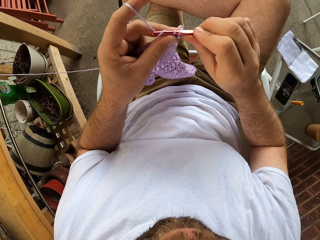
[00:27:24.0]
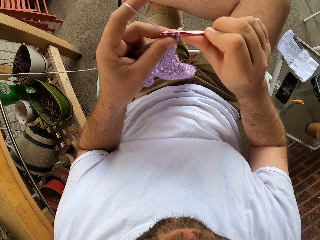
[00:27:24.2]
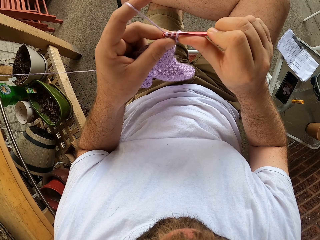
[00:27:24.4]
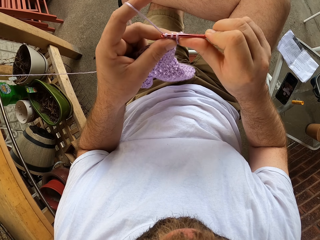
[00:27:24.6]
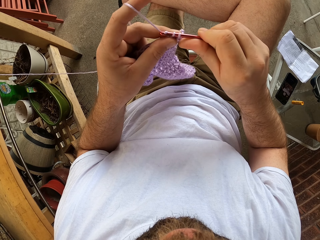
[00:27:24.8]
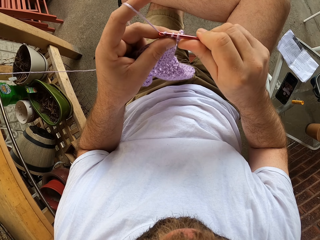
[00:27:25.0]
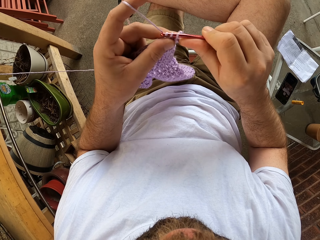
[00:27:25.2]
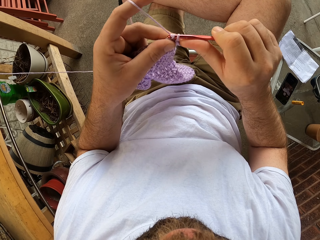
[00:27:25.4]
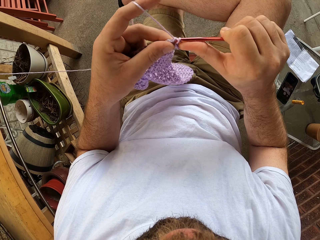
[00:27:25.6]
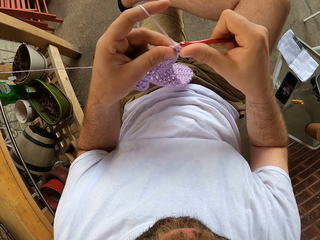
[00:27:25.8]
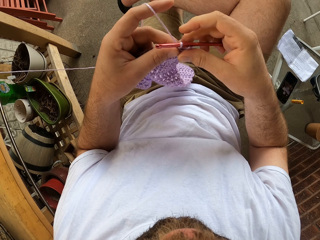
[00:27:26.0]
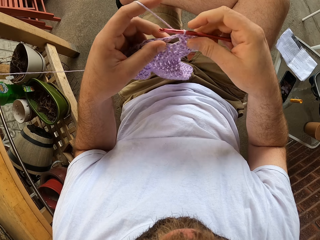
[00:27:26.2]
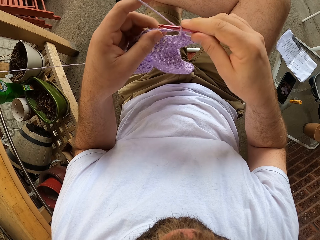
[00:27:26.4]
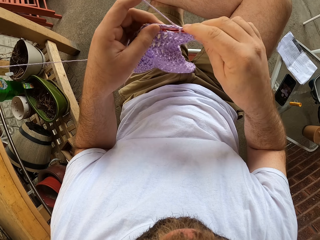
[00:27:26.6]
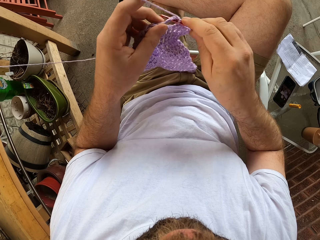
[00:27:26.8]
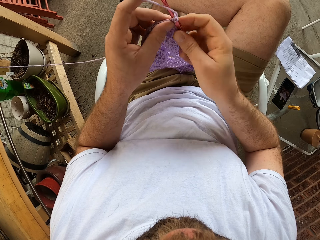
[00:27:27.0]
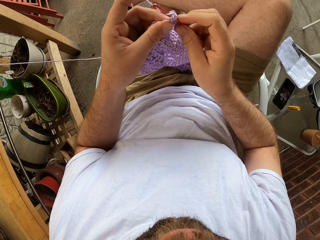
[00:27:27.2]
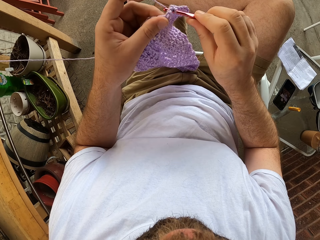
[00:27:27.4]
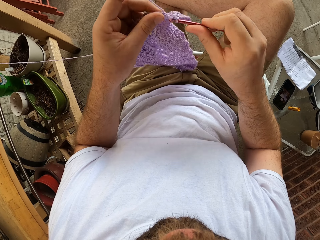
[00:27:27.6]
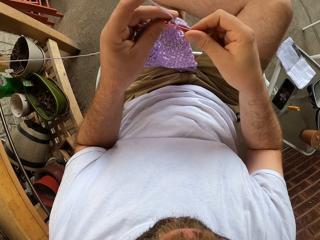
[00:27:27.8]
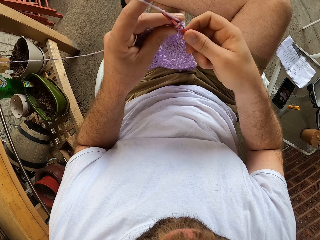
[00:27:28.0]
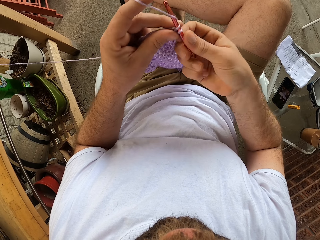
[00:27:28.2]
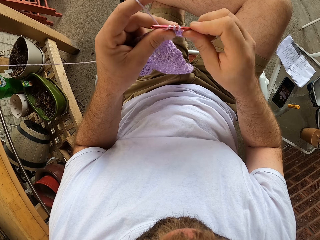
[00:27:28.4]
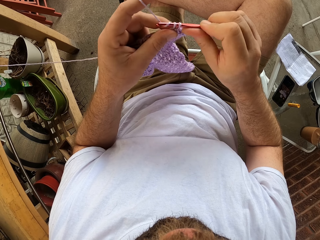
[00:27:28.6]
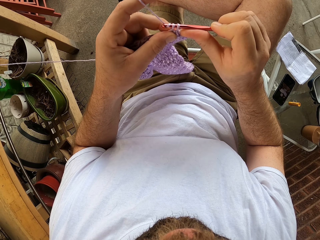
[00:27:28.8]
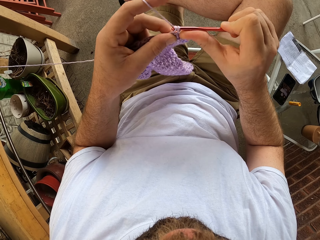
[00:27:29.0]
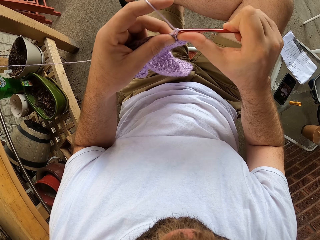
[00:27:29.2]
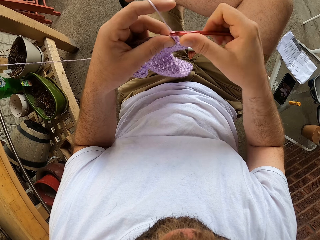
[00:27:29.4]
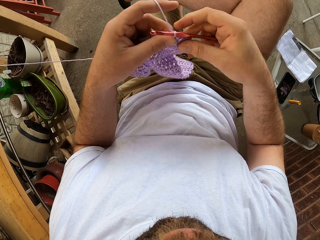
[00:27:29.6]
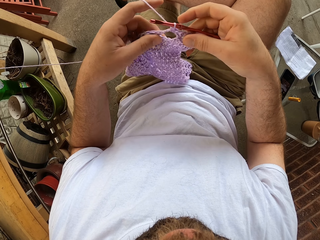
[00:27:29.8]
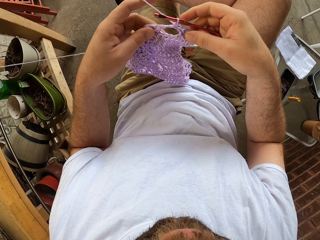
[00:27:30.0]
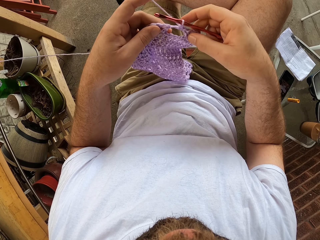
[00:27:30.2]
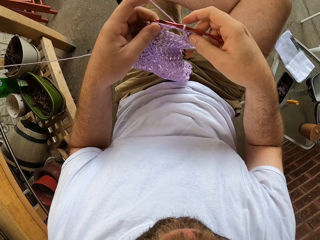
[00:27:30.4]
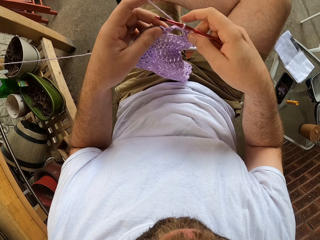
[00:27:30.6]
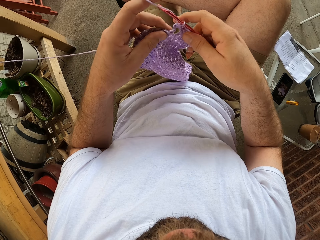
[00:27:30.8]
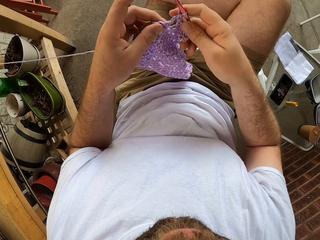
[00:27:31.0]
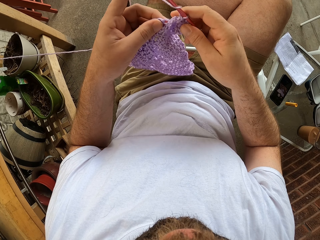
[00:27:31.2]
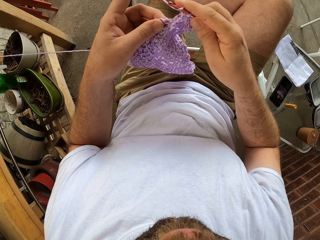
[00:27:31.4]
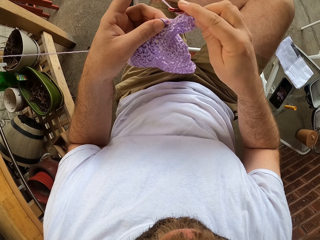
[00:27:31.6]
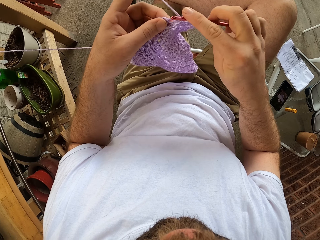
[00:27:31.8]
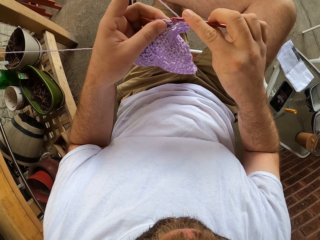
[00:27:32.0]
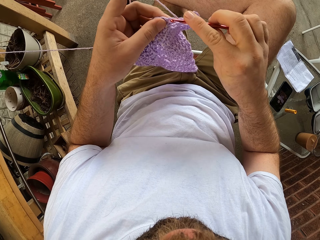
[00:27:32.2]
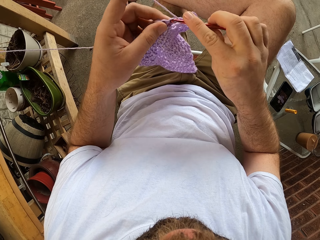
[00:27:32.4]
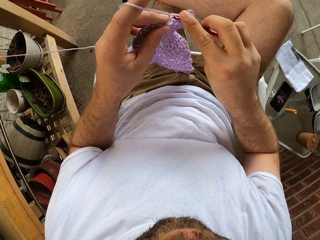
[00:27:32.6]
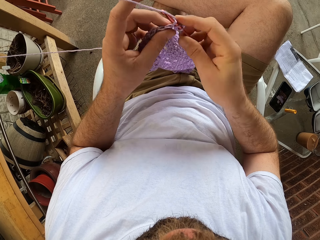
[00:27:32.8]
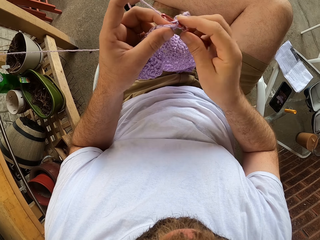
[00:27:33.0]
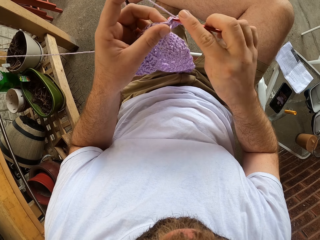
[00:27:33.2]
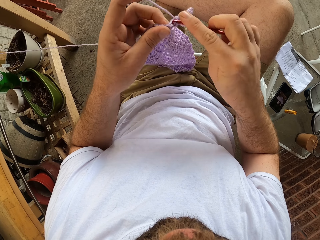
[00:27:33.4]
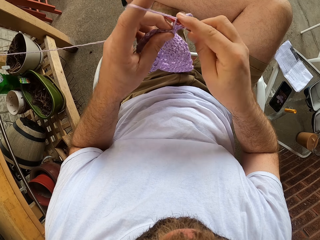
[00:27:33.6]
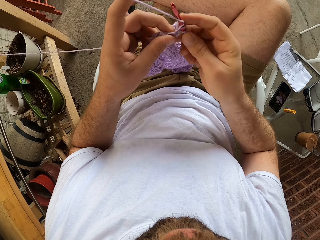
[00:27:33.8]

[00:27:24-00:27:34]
The camera wearer sews a piece of yarn using crochet.

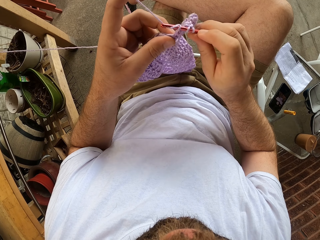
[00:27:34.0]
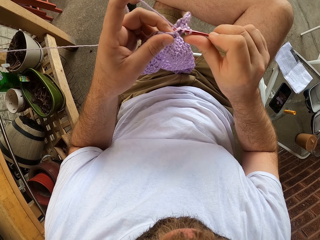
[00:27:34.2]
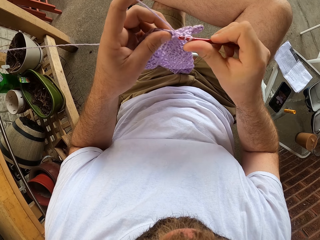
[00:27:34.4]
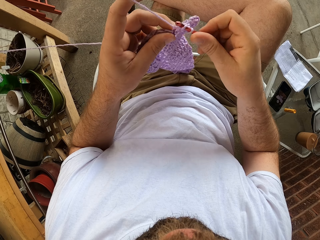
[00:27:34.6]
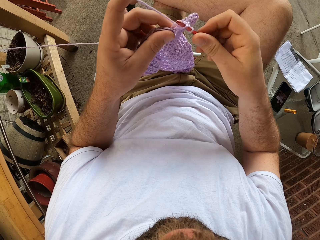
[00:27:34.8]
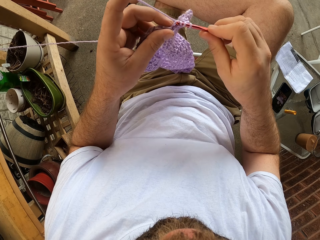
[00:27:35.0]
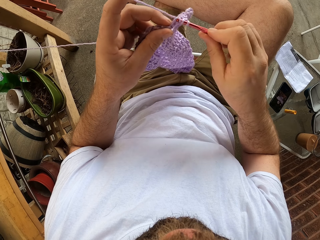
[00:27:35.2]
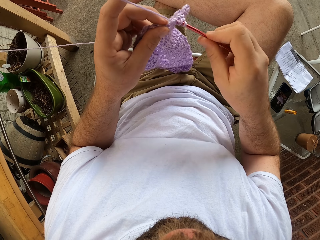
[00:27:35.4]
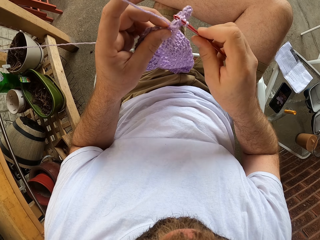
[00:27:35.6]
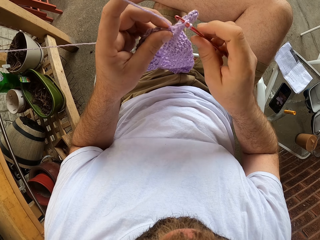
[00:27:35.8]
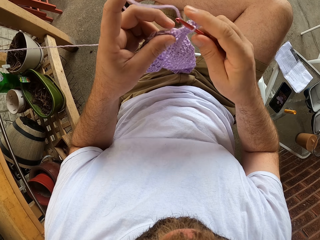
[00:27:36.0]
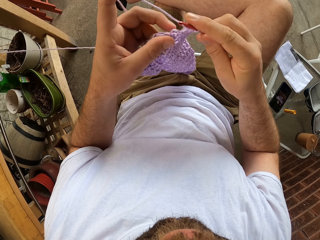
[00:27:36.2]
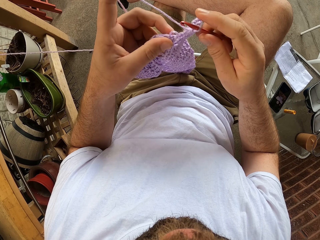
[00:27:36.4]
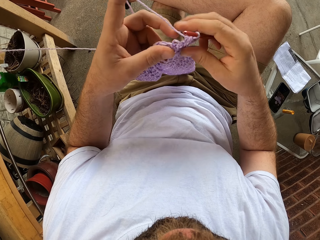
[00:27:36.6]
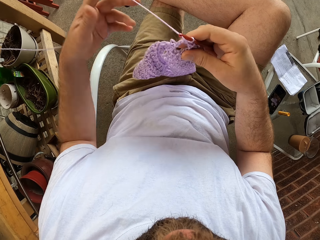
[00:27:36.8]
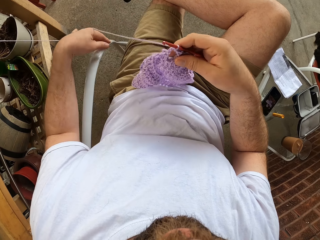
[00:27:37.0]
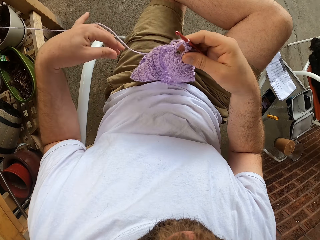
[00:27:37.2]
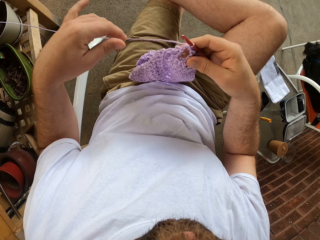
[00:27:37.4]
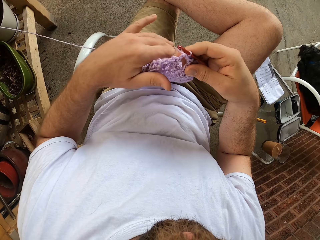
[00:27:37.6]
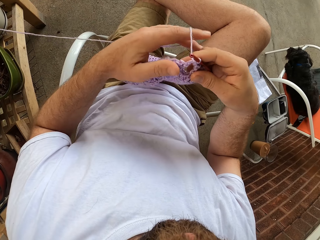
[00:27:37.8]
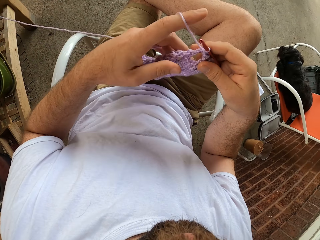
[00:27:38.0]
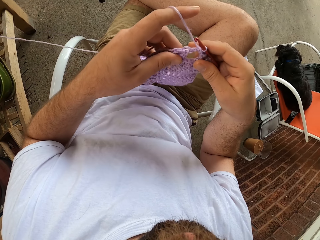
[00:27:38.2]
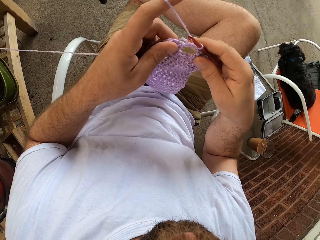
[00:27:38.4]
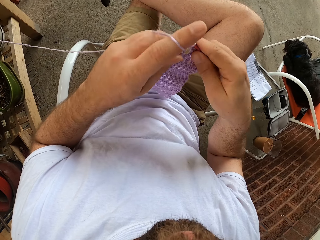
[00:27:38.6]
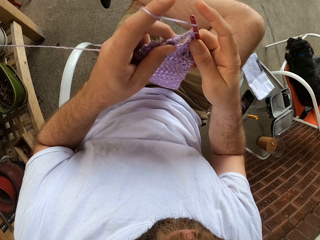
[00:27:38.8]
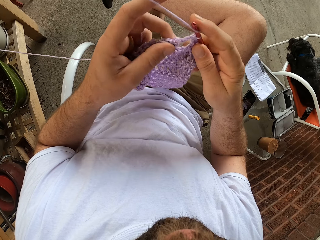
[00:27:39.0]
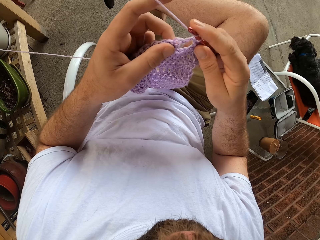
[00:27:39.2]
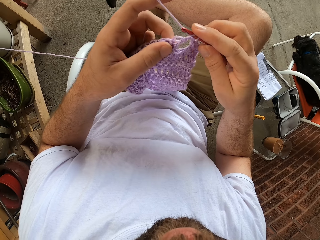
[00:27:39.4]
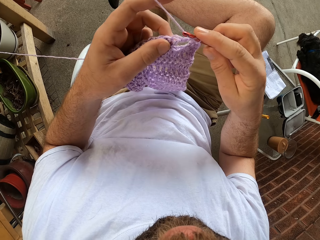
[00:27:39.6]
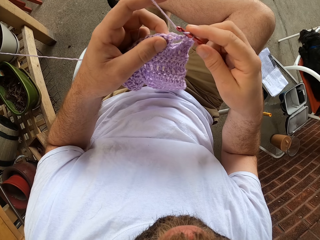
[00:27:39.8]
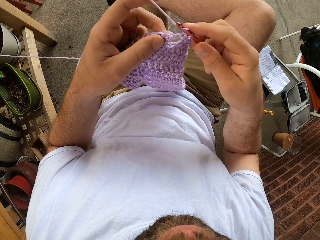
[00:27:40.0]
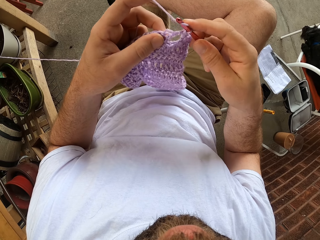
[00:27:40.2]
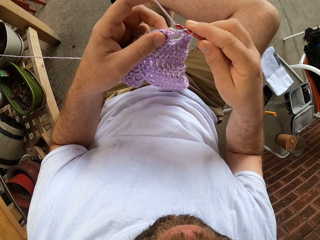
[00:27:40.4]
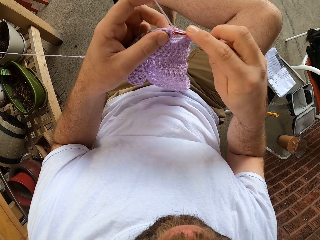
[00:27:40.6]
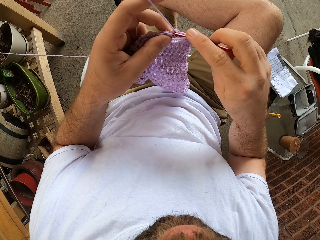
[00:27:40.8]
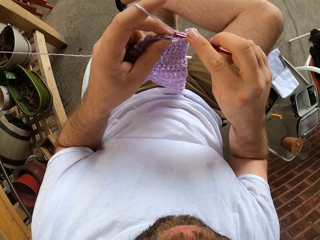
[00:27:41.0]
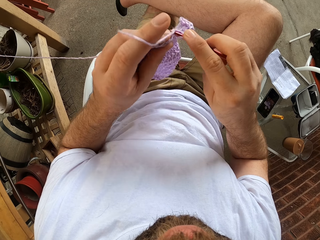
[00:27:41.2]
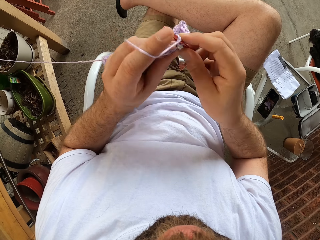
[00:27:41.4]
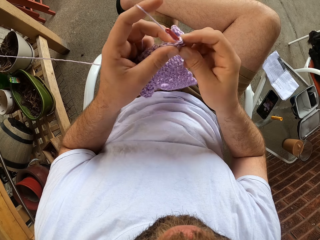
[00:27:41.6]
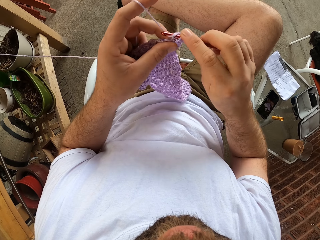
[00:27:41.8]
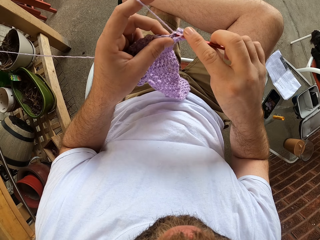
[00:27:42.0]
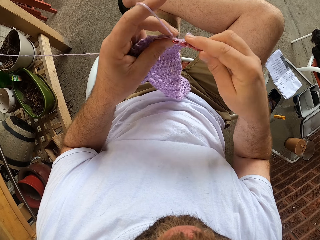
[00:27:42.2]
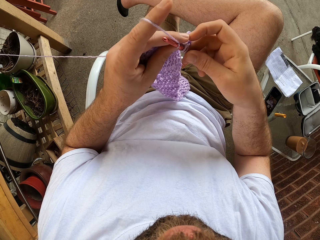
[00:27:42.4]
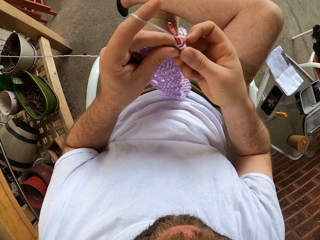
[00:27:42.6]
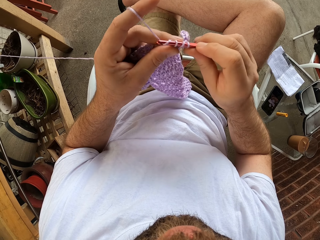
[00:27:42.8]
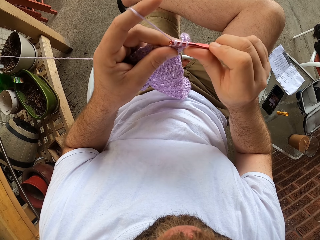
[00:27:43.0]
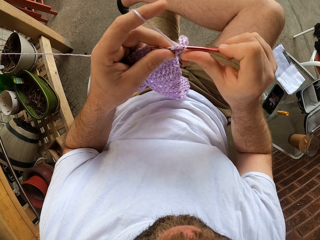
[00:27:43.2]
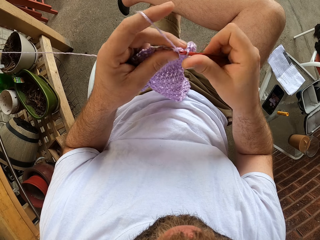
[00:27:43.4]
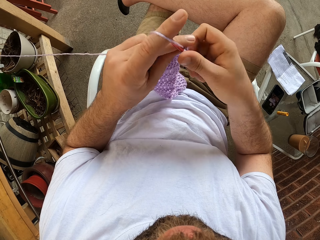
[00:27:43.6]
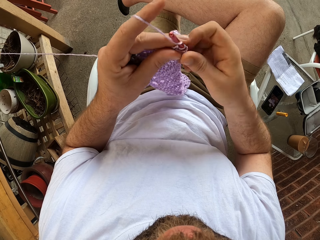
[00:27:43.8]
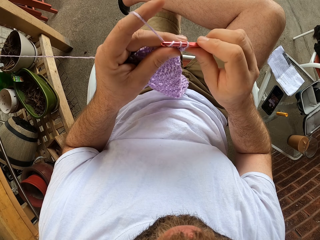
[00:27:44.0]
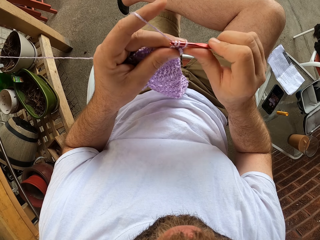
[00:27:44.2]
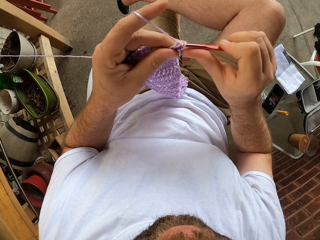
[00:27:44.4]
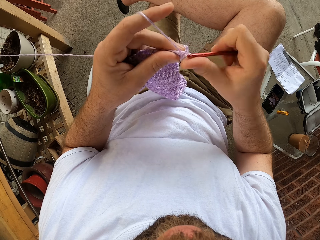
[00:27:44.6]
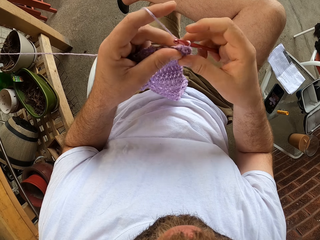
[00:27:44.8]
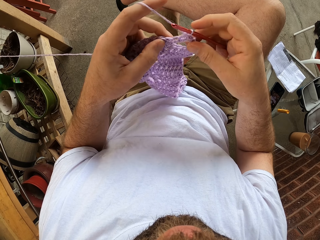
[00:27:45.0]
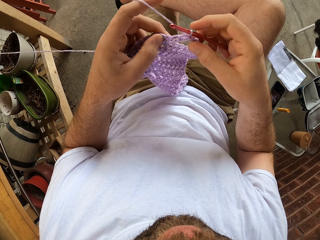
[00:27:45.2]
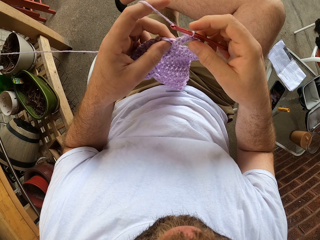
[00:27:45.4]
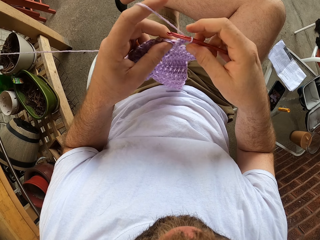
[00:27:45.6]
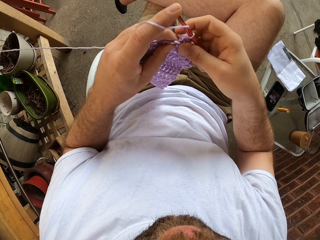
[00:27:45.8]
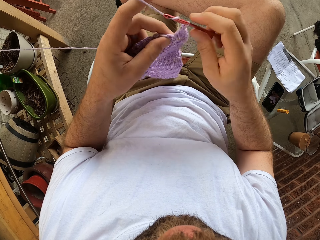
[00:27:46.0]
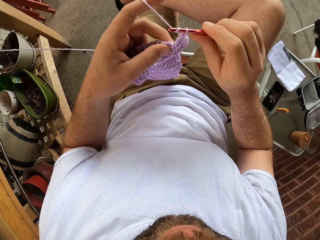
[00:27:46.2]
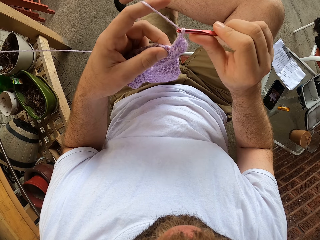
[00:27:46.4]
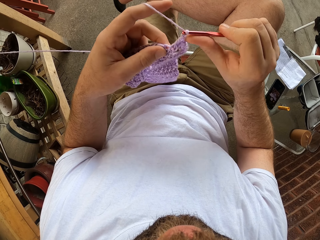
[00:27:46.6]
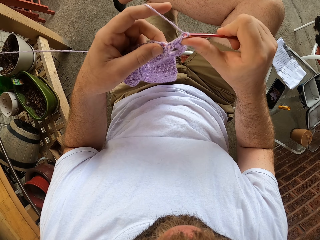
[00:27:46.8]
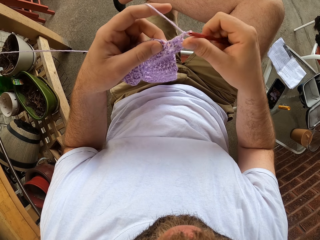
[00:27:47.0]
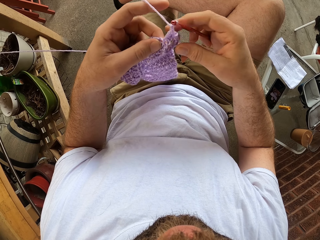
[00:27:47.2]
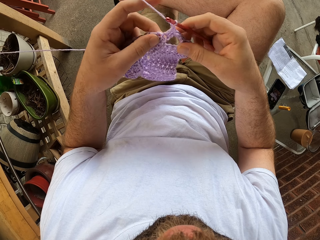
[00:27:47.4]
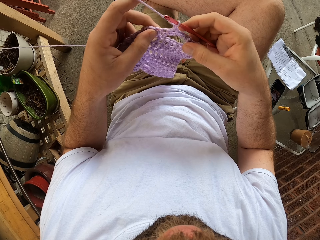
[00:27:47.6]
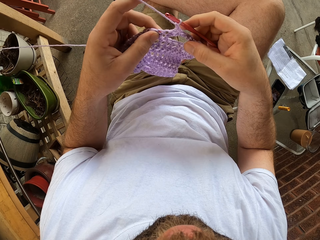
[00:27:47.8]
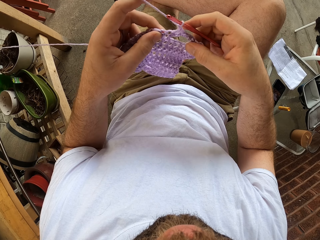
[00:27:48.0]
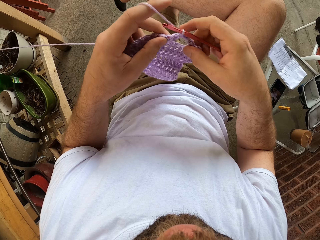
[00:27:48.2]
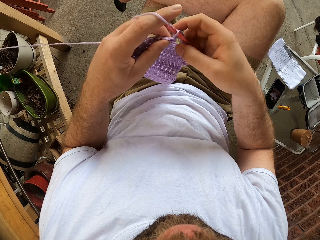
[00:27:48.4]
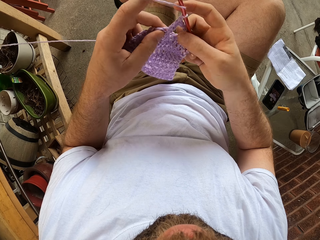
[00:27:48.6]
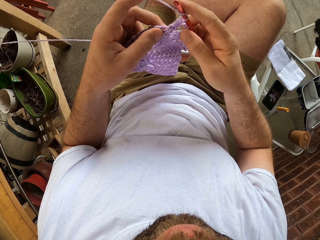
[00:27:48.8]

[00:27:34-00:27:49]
The camera wearer releases yarn from his left hand. He holds the yarn with his left hand. He knits with the yarn and the crochet hook.
